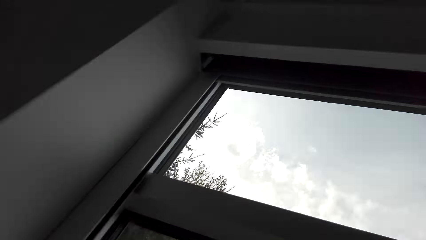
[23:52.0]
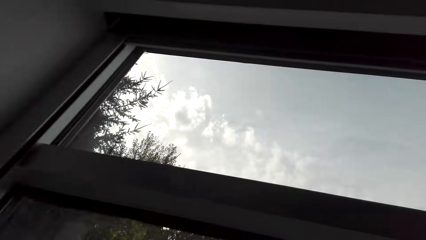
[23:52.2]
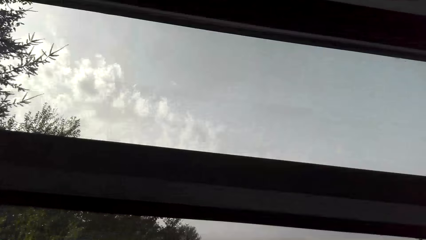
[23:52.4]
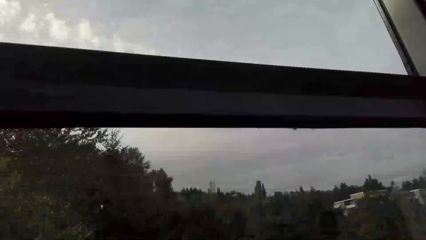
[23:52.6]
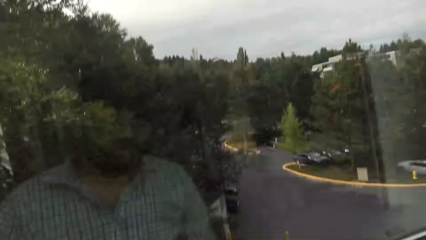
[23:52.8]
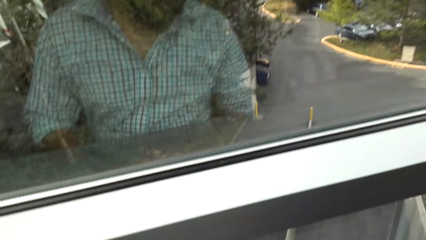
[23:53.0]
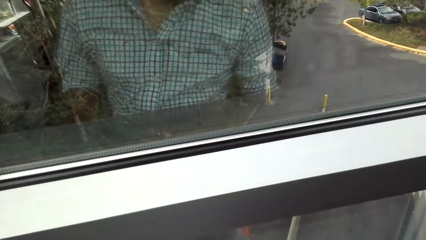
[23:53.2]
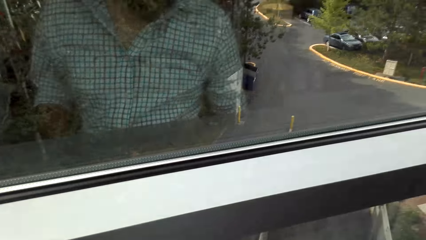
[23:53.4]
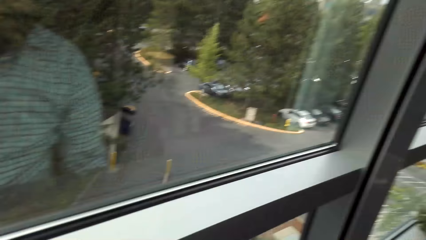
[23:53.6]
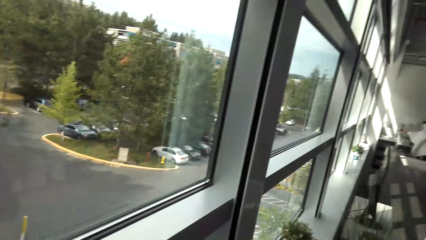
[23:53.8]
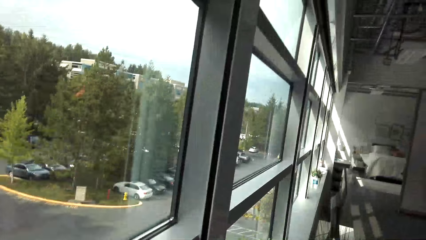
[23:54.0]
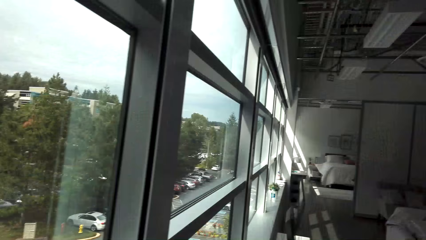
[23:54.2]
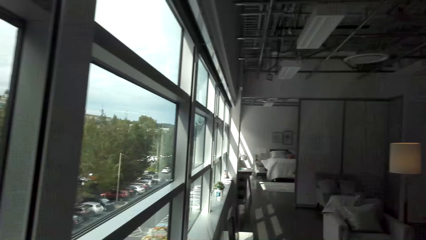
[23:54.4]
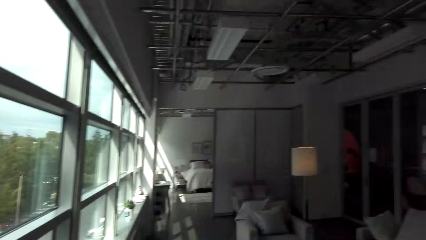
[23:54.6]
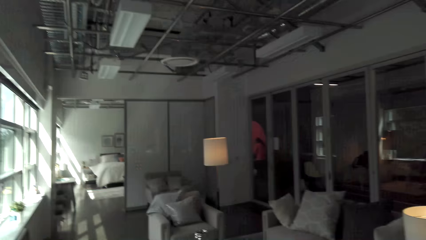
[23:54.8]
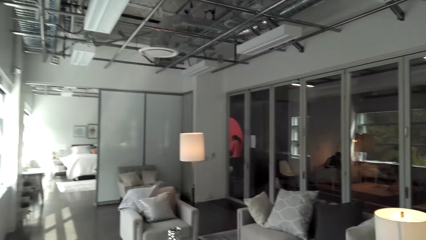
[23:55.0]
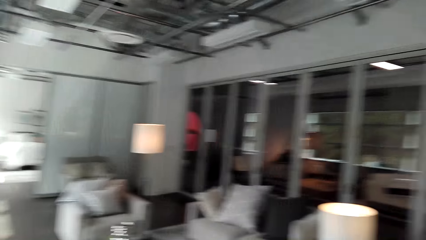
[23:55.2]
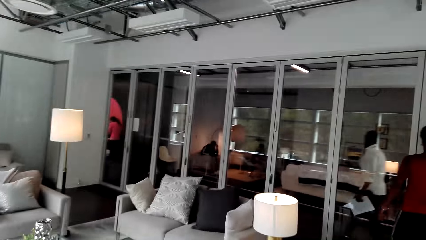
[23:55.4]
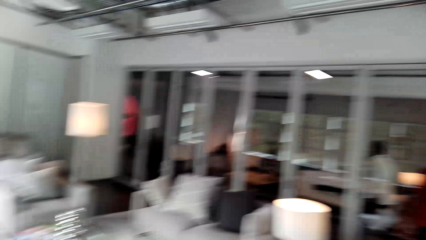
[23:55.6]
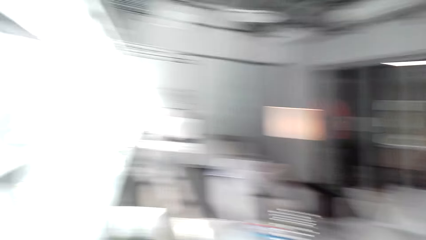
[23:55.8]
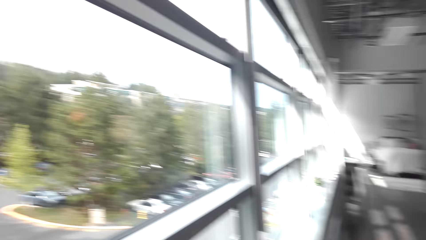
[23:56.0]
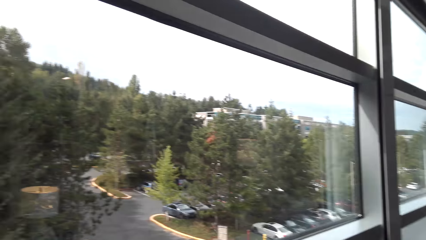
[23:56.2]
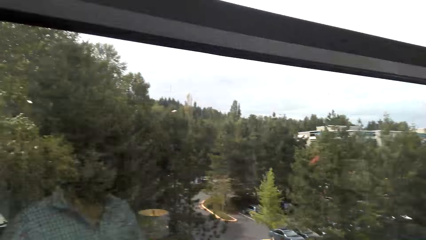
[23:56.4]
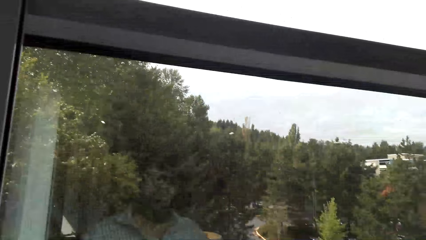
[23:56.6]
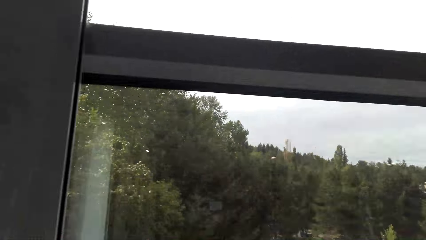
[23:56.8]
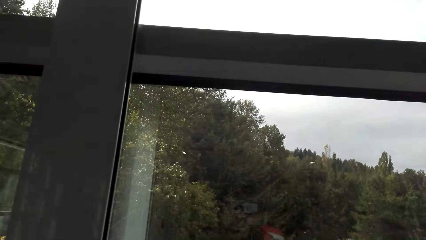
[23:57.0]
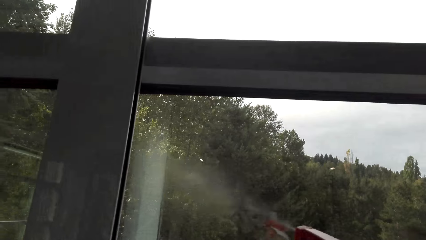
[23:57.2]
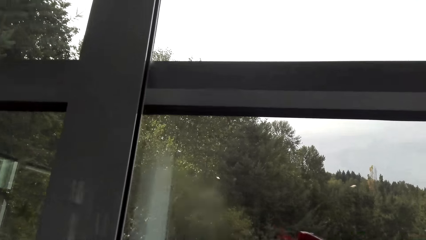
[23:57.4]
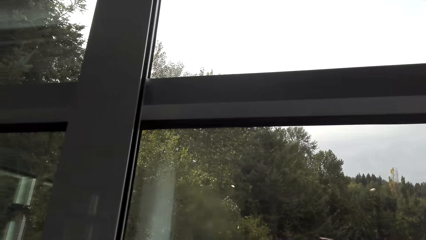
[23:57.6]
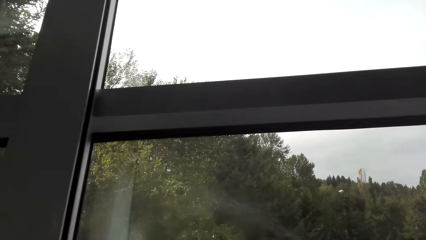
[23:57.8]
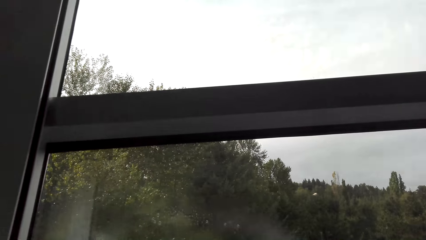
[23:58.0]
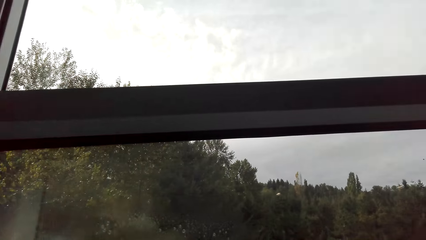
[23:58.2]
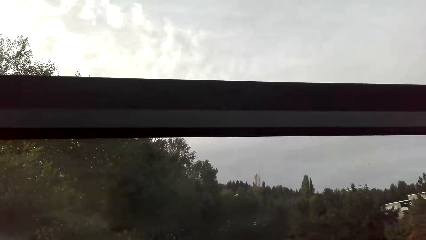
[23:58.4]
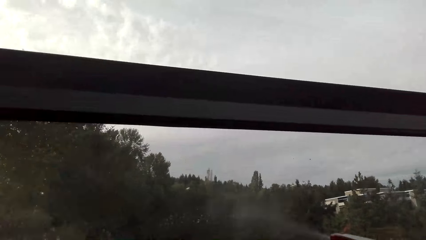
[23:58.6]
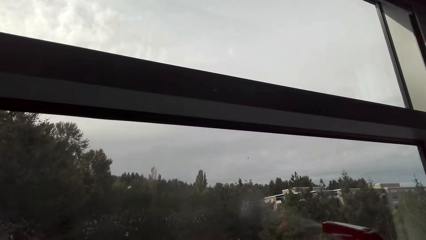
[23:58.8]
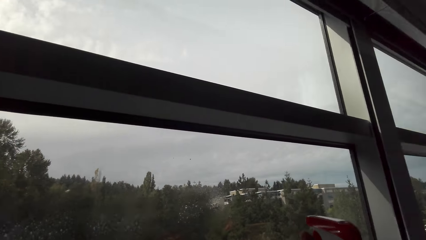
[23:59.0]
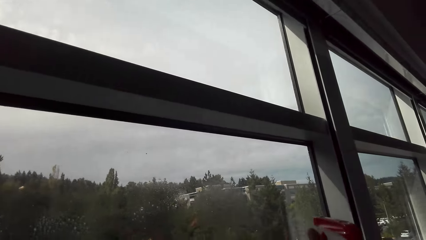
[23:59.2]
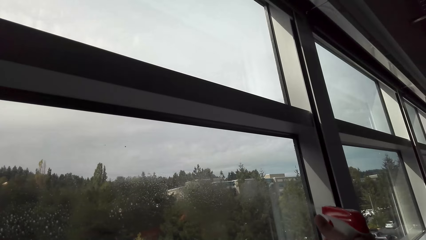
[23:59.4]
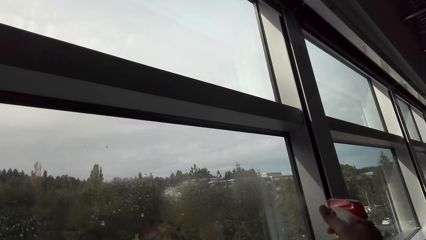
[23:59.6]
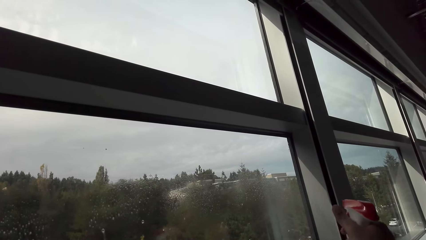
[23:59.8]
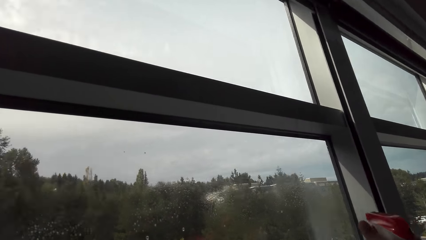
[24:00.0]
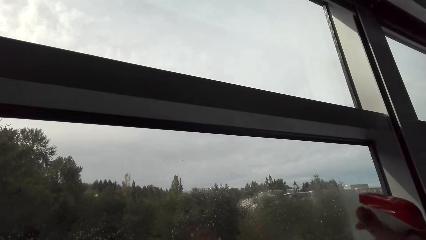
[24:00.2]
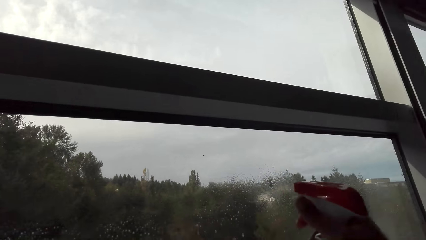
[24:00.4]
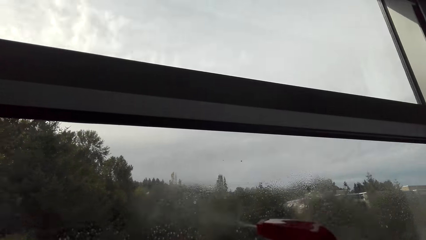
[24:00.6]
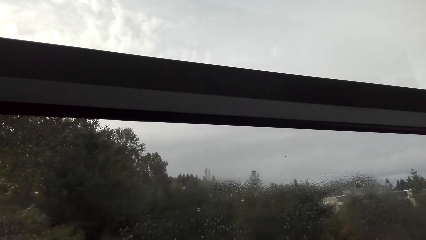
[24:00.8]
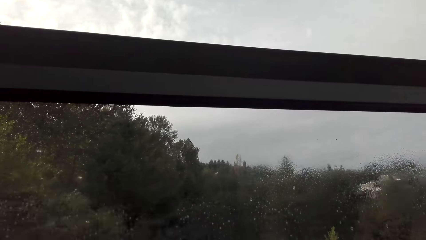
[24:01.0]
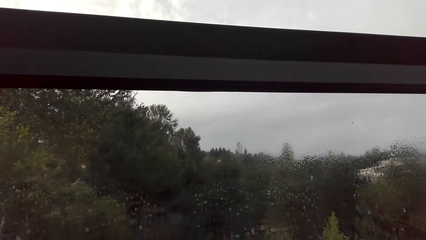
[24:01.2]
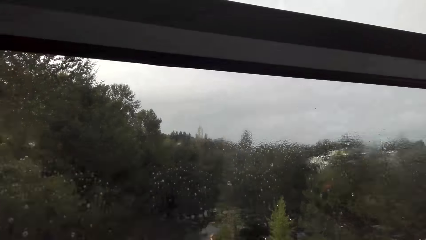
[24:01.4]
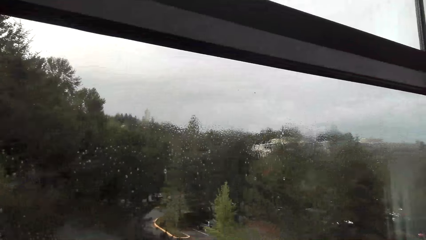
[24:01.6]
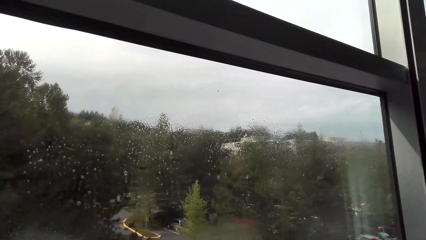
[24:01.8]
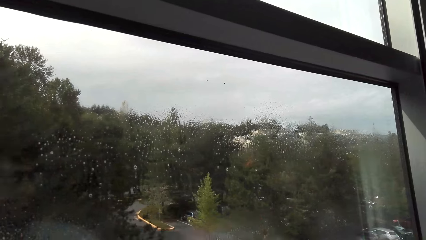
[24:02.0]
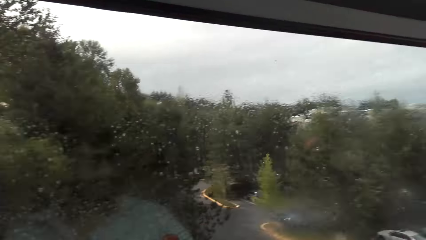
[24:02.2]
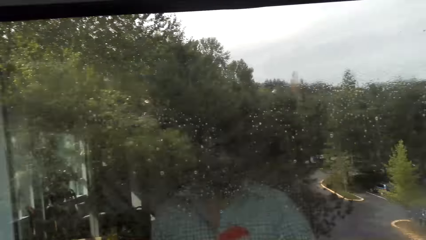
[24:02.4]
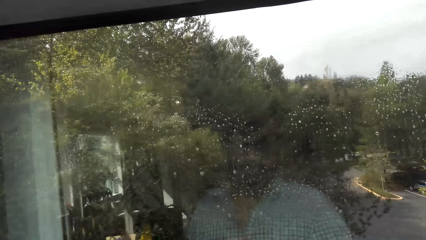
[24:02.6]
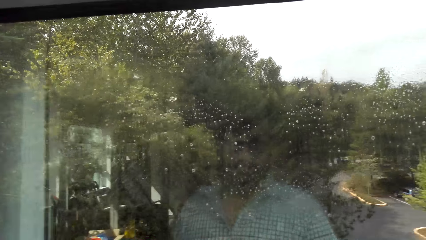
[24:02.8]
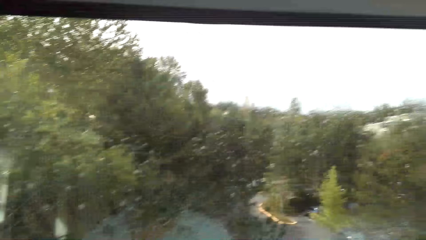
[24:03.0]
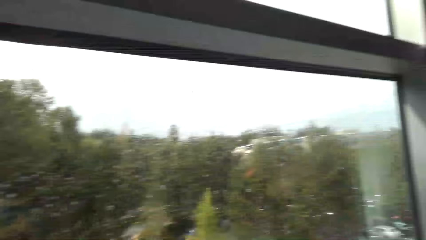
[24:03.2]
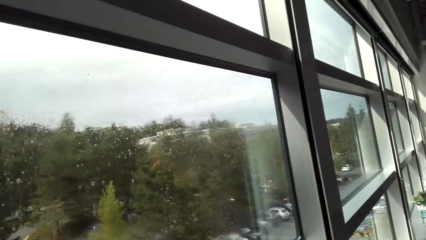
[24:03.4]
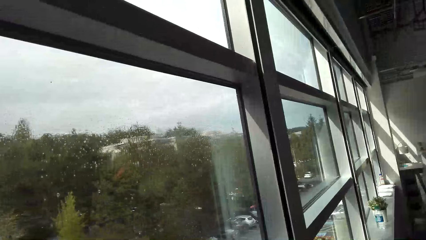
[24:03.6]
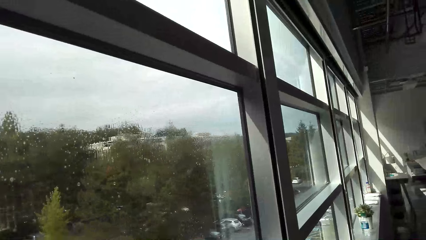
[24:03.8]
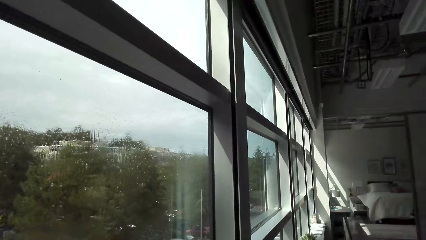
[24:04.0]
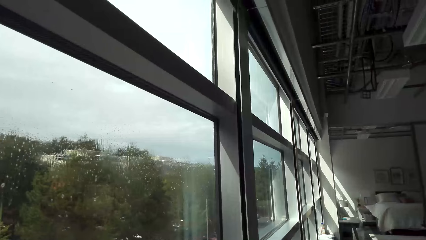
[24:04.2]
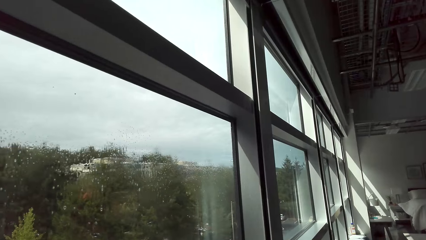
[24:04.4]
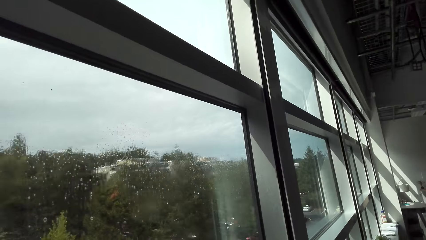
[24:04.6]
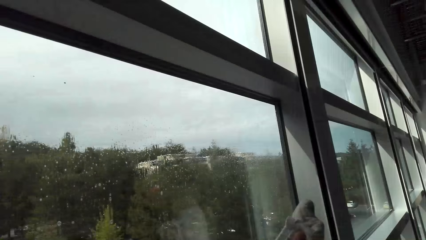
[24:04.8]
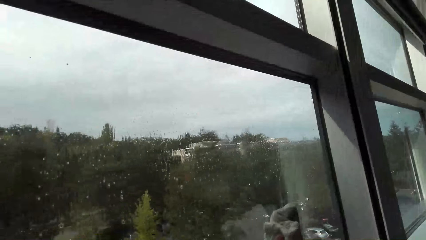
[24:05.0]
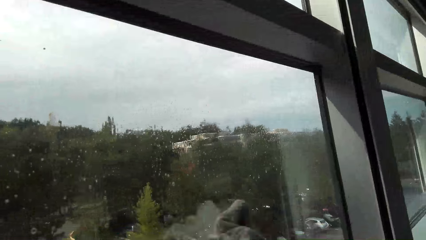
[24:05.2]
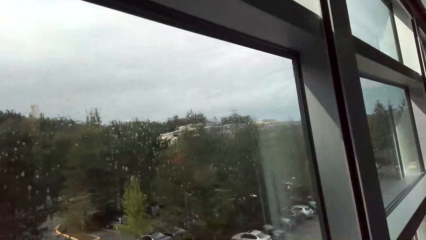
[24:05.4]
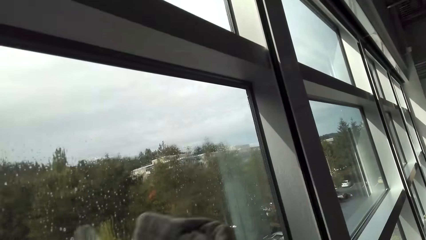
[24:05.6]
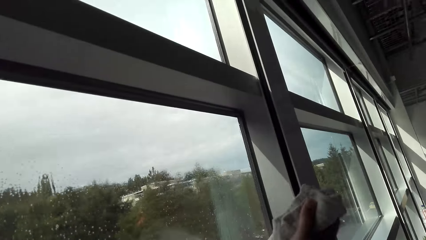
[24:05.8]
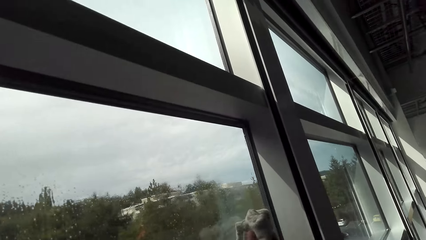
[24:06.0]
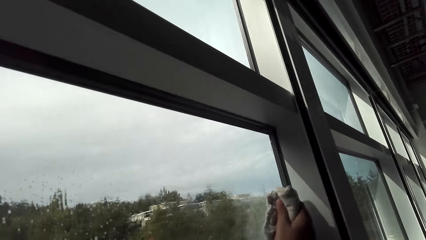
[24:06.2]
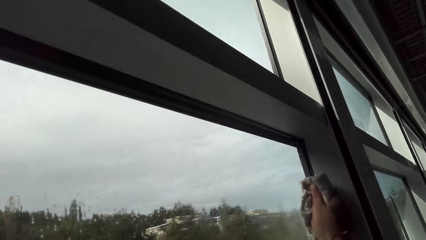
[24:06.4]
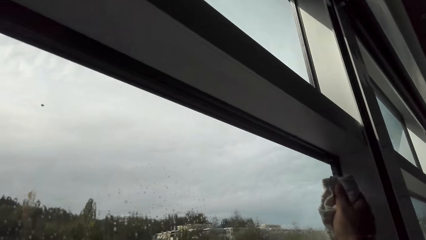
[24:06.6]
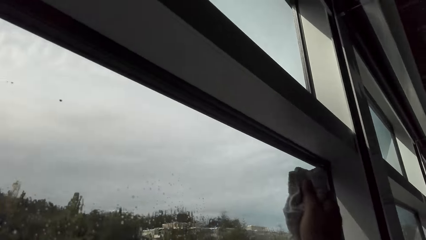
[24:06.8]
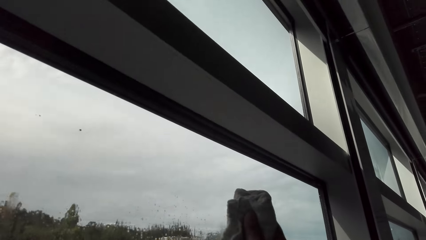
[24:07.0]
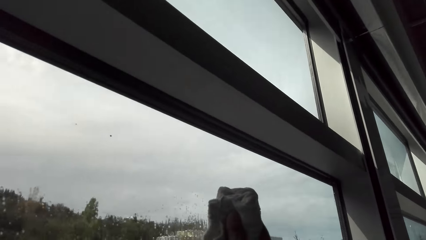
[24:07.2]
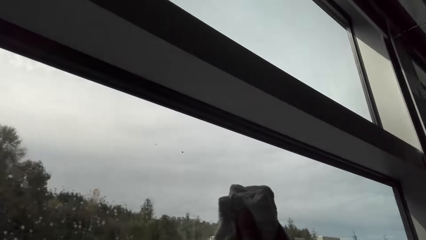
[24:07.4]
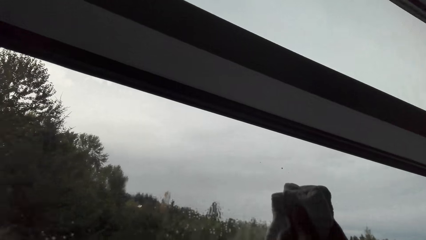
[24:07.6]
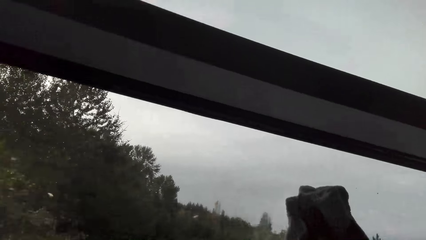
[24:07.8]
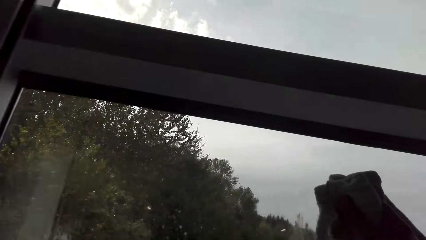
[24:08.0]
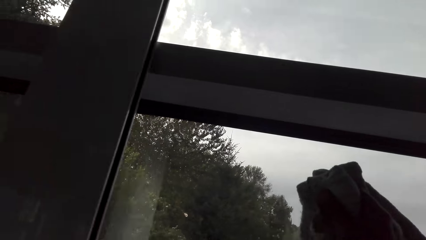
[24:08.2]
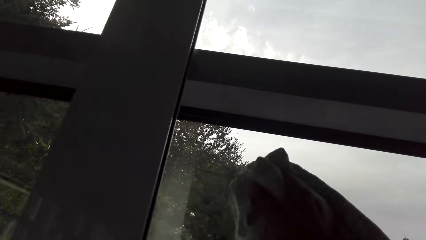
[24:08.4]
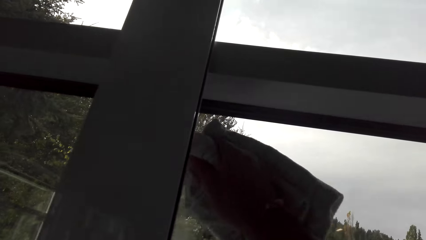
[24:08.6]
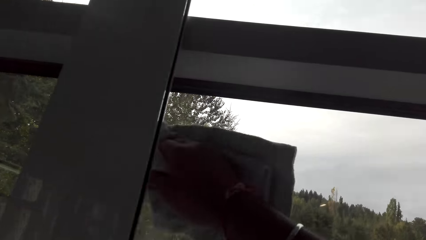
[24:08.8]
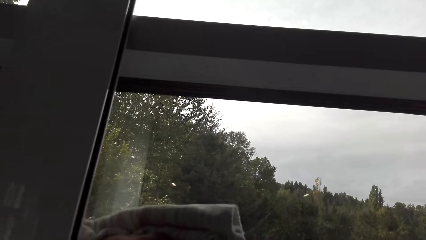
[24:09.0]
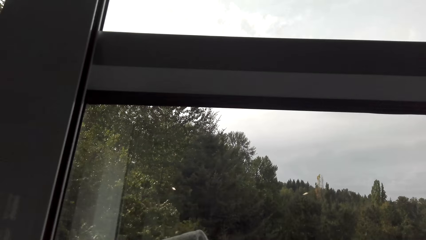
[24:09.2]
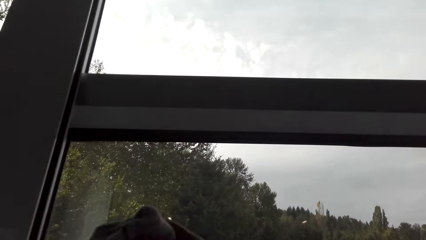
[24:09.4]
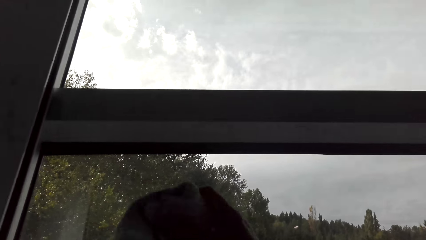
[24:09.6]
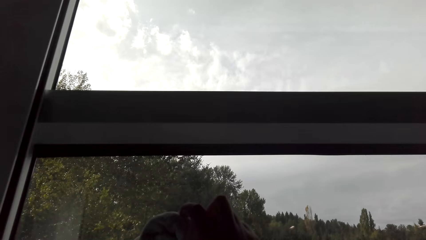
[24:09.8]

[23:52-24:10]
The camera wearer stares round the room. They spray water on the window panes. They drop the water bottle on the window sill. They wipe the window panes with a towel.
